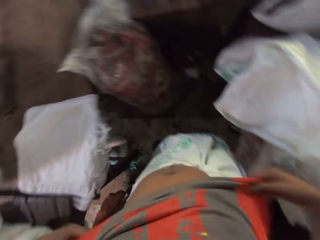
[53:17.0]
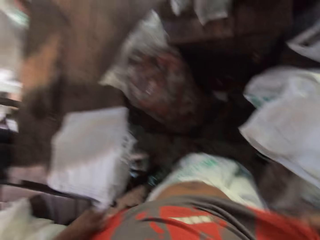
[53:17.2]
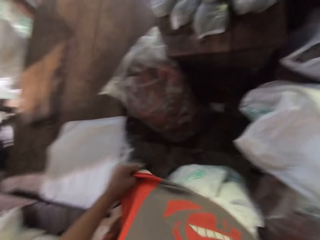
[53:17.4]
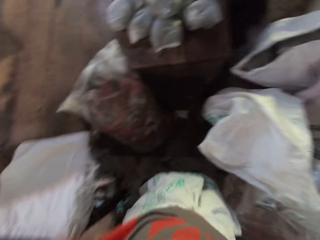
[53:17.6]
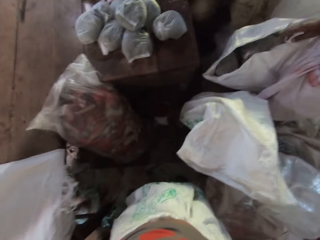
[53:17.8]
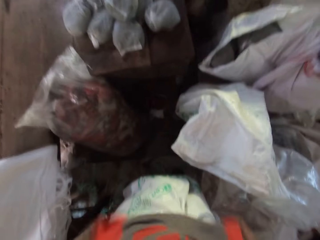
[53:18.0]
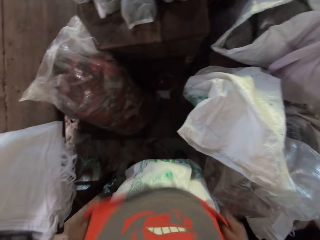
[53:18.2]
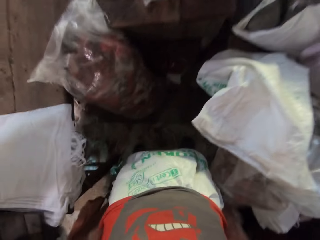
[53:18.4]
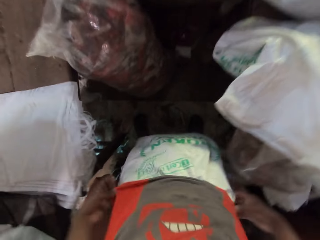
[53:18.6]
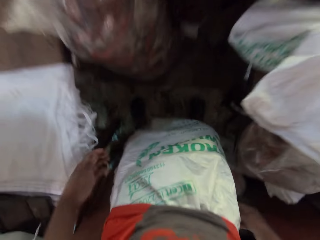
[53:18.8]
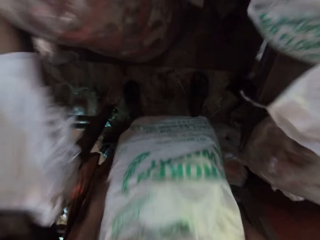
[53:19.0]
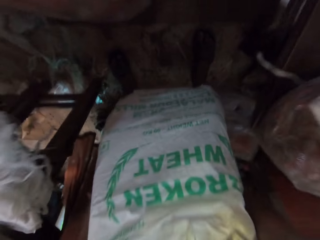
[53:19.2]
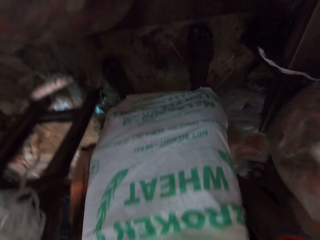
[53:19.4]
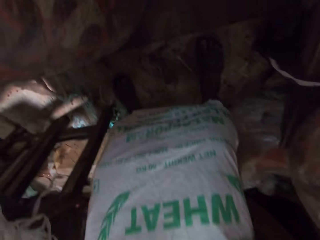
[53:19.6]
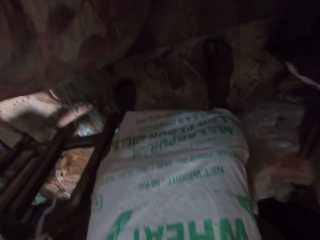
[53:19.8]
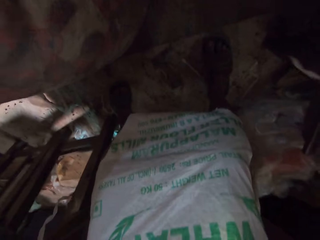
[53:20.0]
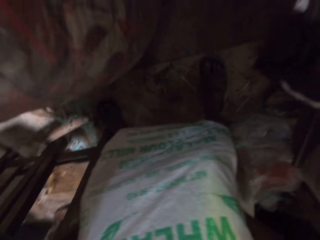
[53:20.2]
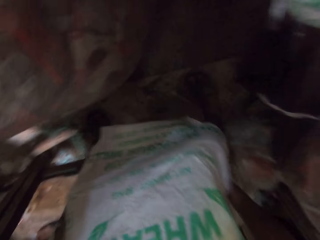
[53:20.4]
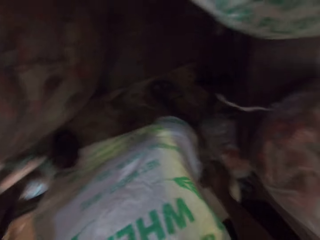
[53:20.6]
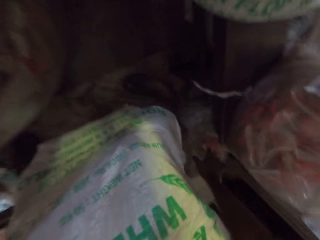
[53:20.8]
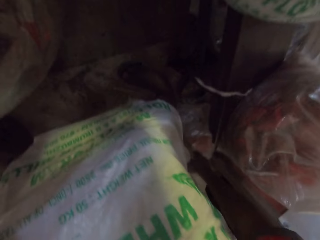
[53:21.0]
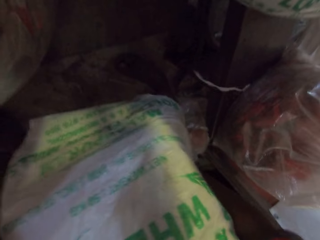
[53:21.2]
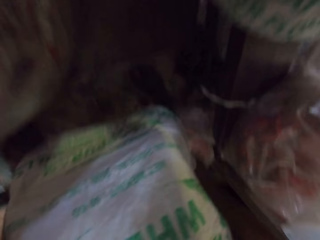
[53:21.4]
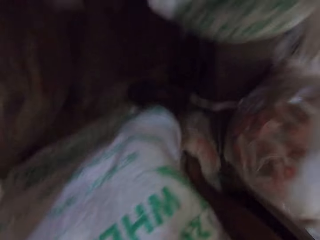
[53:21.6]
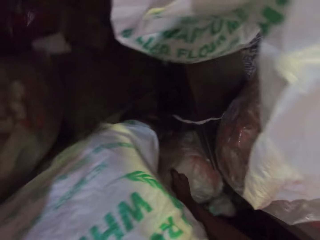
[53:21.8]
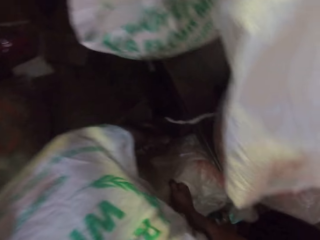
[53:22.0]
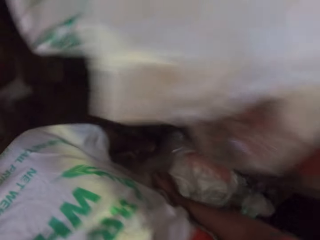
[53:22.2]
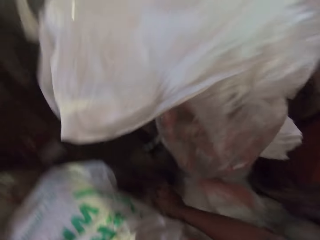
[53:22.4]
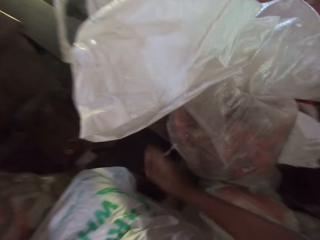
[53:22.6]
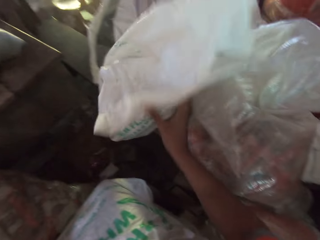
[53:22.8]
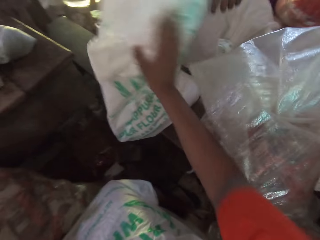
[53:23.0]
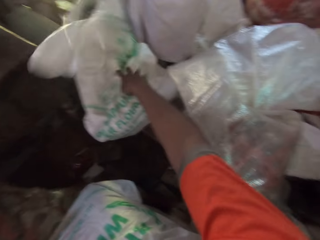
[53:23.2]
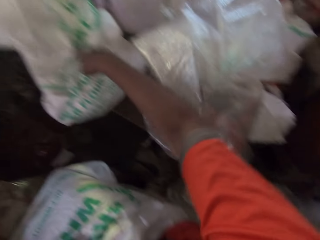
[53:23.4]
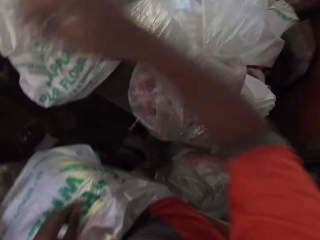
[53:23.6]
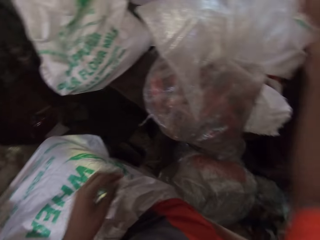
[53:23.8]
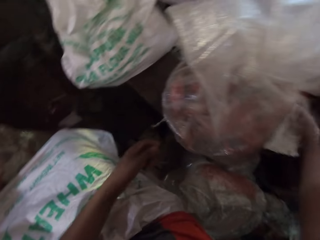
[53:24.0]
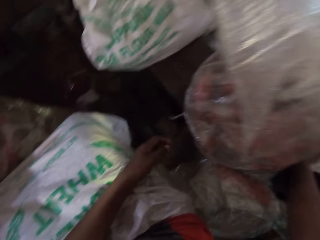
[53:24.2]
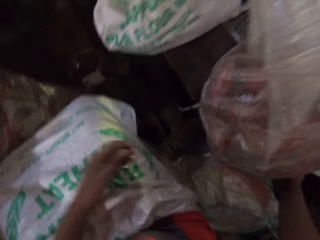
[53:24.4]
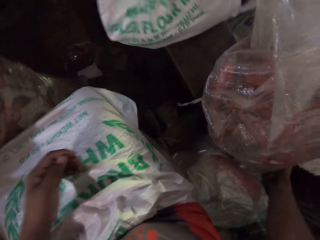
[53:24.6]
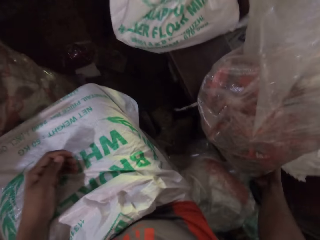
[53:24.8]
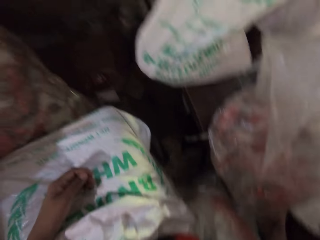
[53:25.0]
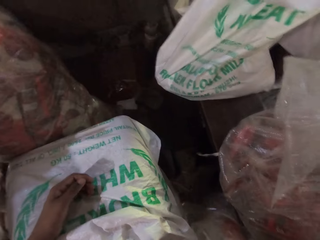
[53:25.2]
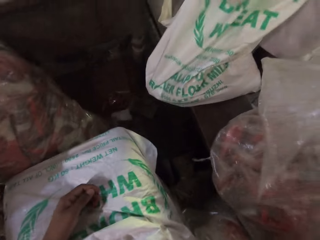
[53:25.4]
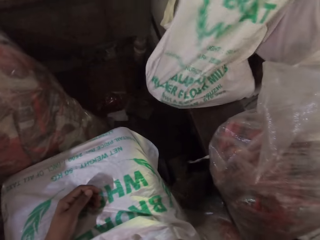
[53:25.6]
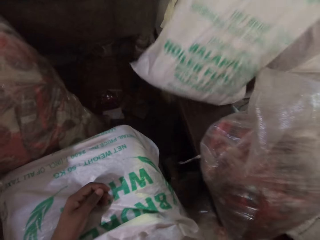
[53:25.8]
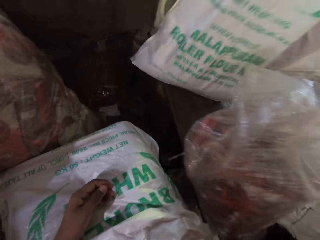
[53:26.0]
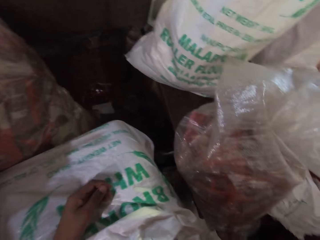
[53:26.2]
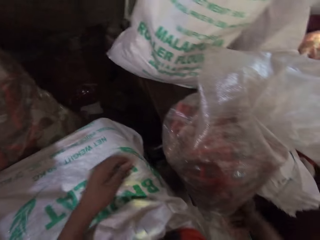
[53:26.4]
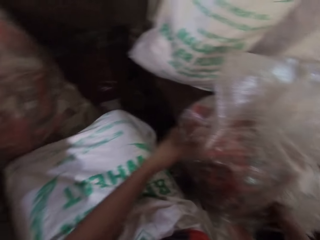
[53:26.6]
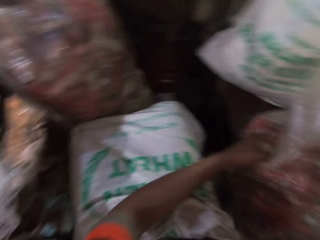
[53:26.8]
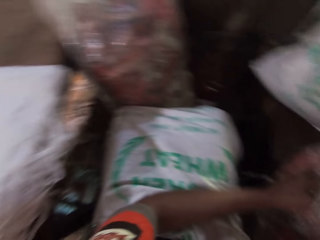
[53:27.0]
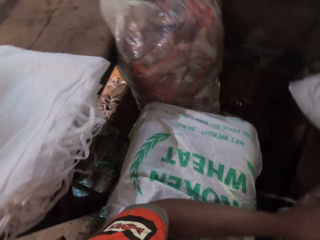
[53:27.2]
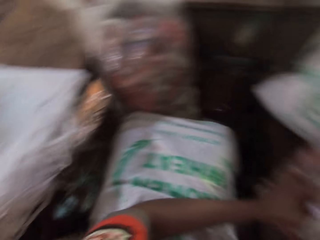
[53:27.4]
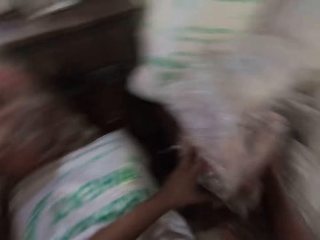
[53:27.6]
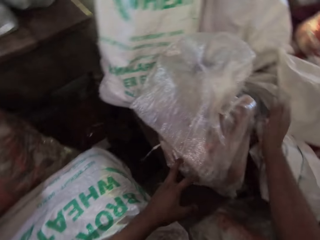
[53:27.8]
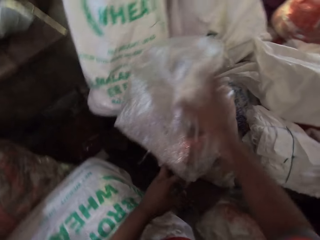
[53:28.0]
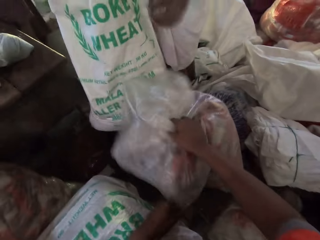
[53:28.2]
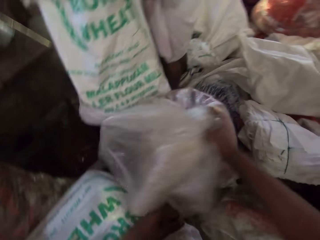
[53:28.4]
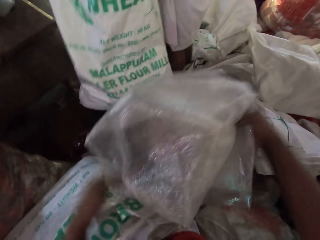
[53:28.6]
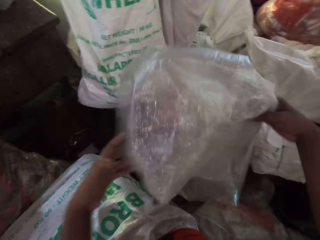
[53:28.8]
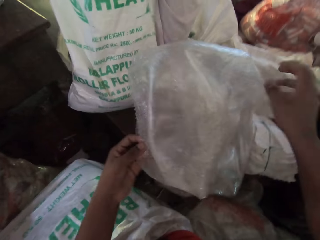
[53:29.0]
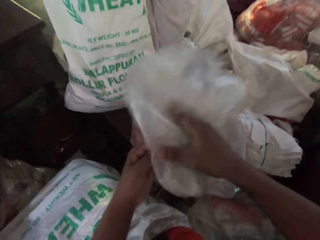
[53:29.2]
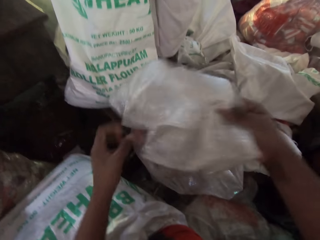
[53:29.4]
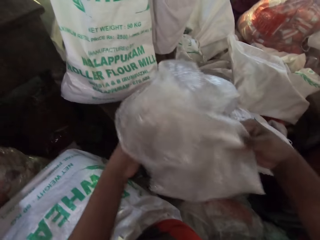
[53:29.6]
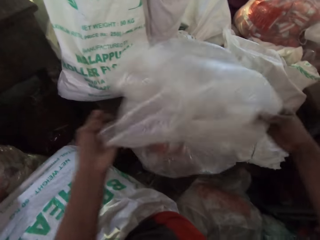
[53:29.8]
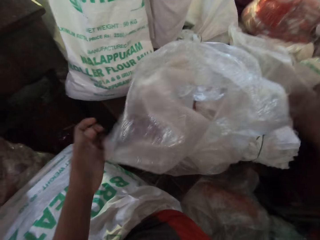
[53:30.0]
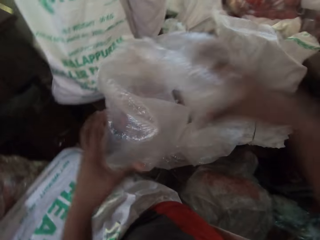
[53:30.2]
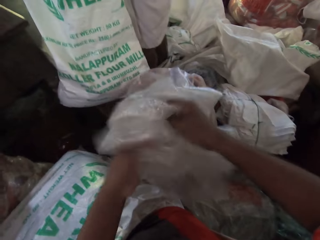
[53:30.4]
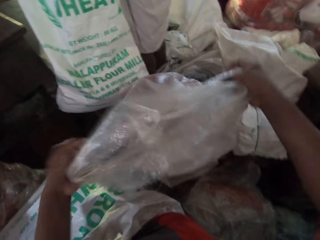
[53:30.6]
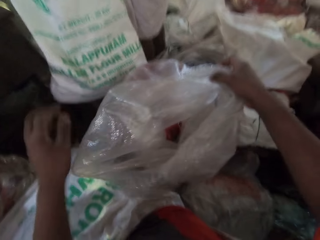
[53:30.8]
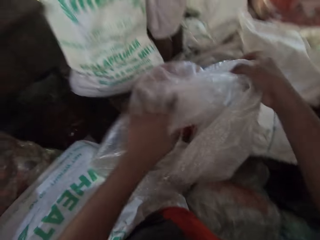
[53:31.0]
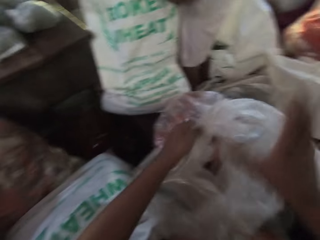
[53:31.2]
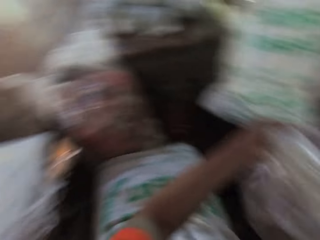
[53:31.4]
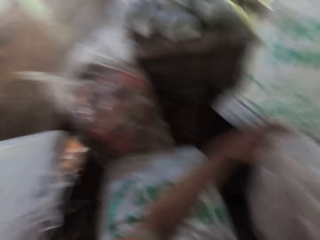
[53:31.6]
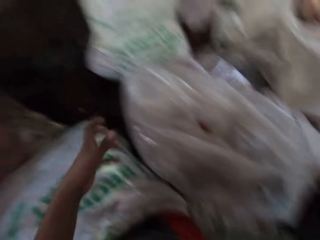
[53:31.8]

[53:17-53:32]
The camera wearer sits on a chair. He adjusts a sack on the floor with his right hand. He adjusts the sack on the floor with both hands. He opens up the sack. A man interacts with the camera wearer.

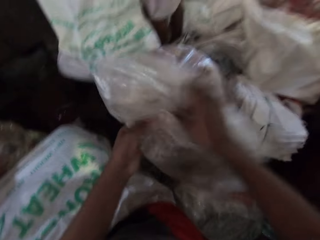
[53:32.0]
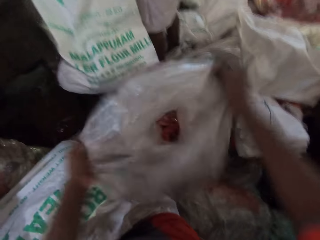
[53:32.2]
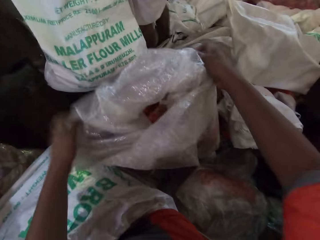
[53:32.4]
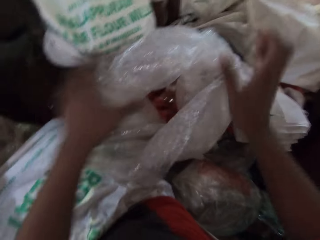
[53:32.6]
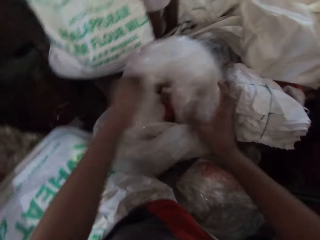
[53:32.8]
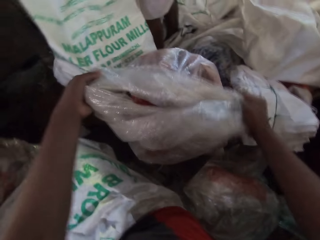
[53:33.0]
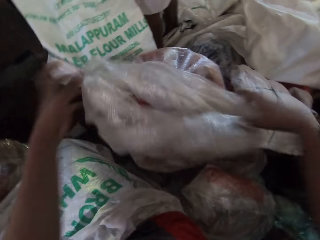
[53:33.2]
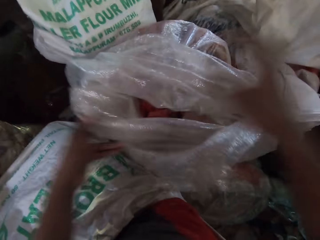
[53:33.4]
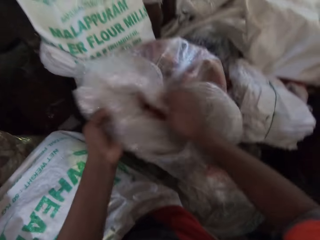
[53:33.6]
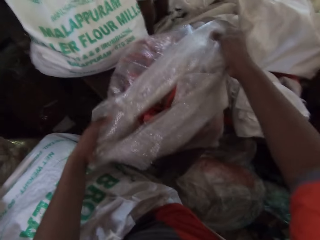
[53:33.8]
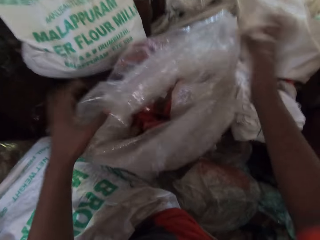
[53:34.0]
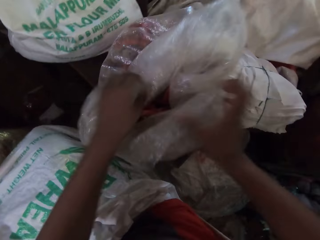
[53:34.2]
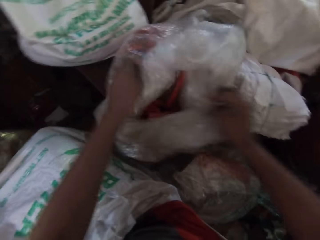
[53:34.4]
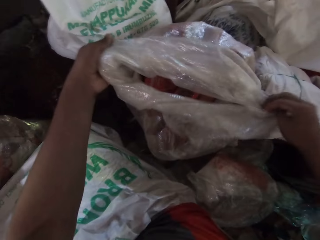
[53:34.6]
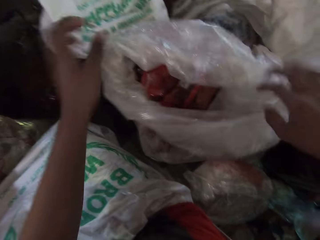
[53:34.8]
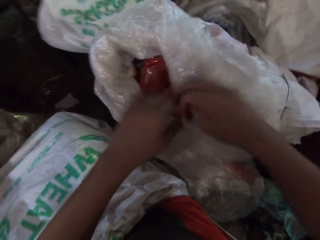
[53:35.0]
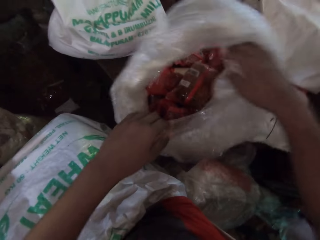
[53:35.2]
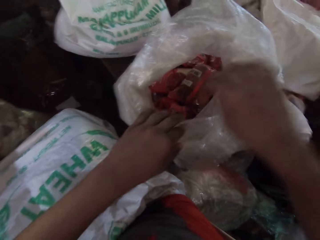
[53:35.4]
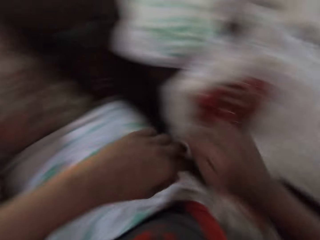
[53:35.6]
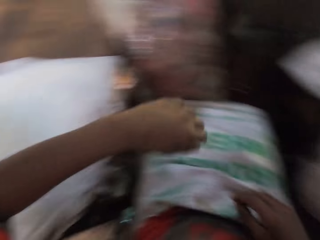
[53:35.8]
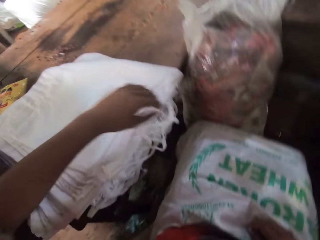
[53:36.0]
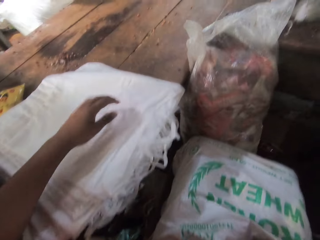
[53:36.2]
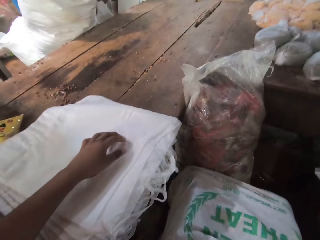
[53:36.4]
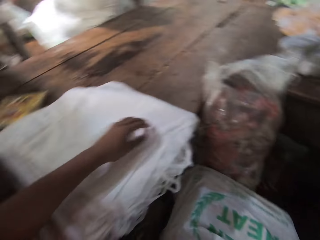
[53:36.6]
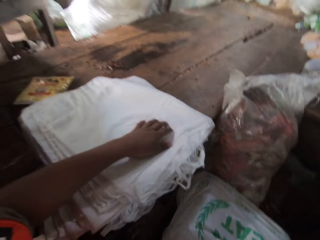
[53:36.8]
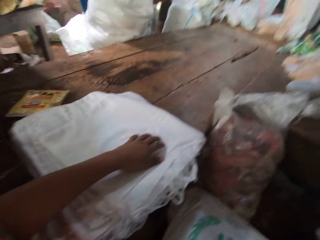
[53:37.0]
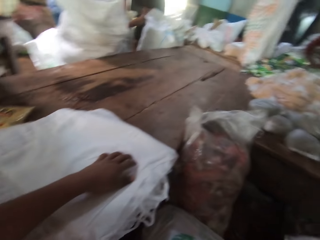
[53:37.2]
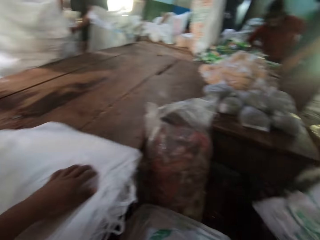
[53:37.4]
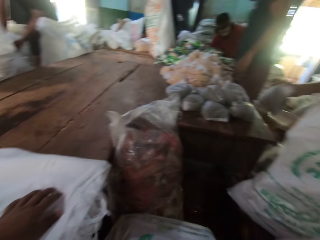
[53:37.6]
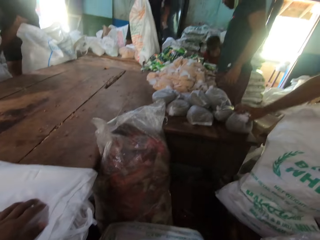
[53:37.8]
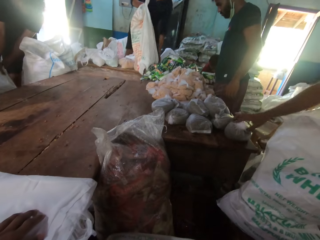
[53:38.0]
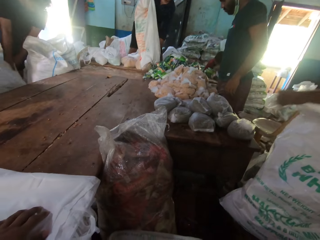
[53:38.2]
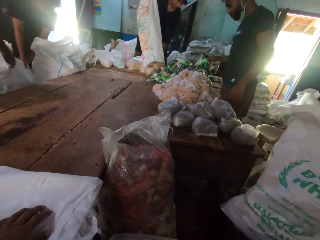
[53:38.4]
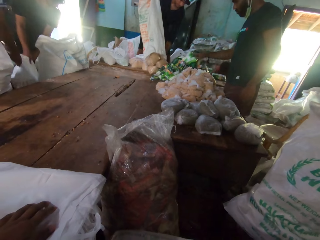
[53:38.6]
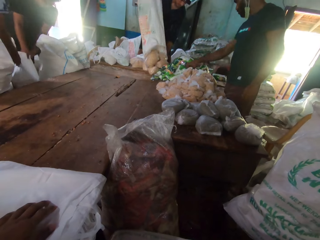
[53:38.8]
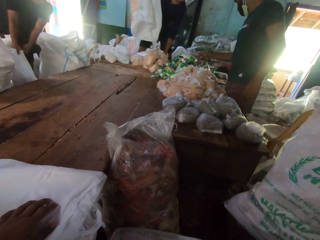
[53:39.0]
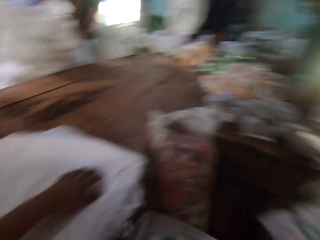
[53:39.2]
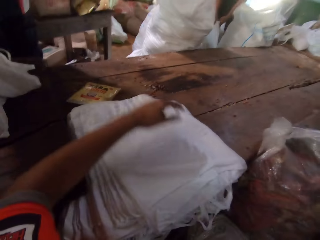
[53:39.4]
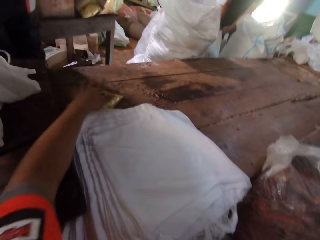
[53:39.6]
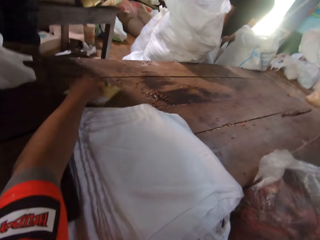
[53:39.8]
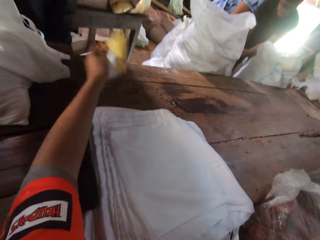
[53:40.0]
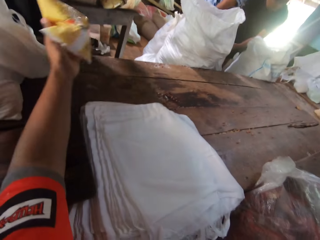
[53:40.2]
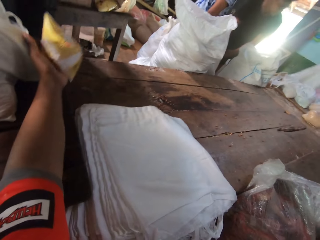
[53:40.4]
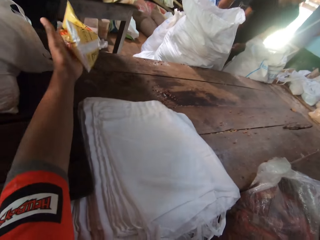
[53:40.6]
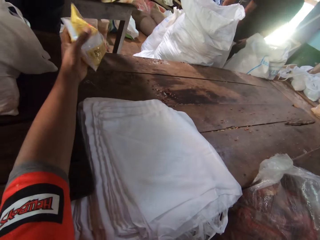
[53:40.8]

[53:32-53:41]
The camera wearer places his left hand onto the plastic bags on the table. A man picks packaged rice from a sack onto the table with his right hand. The camera wearer interacts with another man. He holds a pack on the table. He interacts with the group of people. He picks packaged rice from the table with his left hand.
